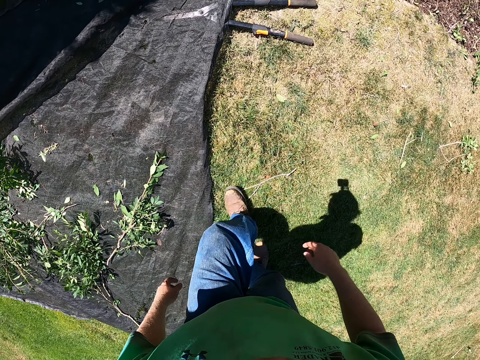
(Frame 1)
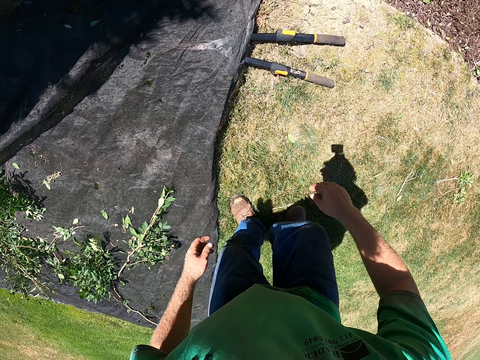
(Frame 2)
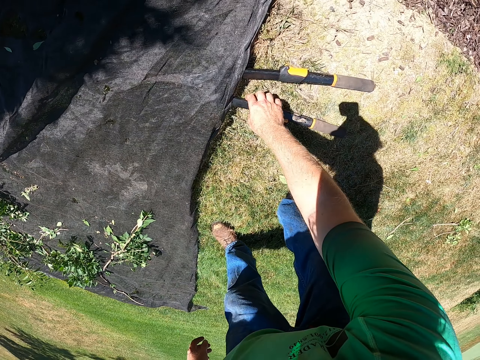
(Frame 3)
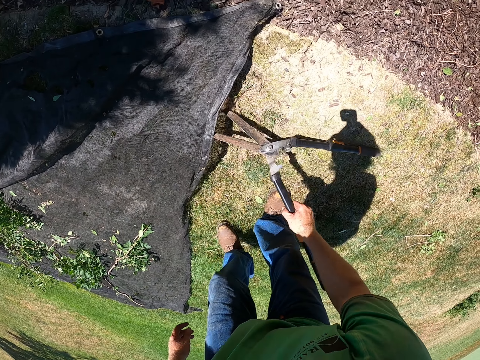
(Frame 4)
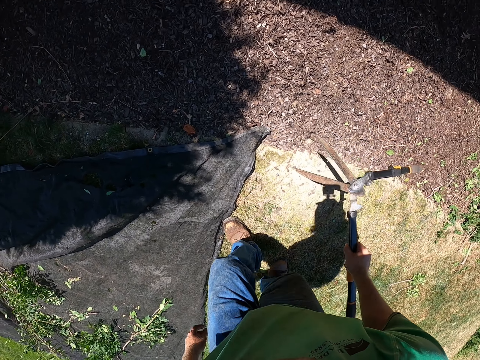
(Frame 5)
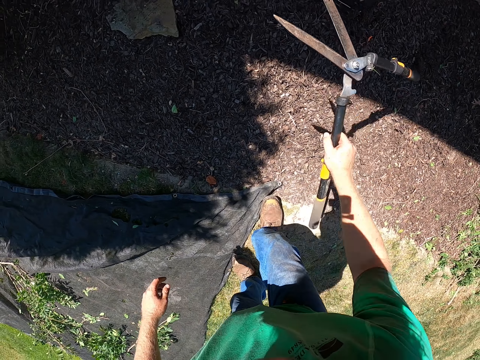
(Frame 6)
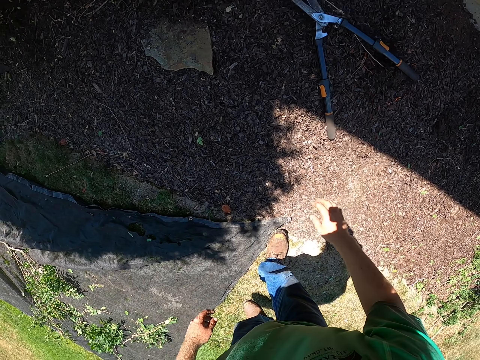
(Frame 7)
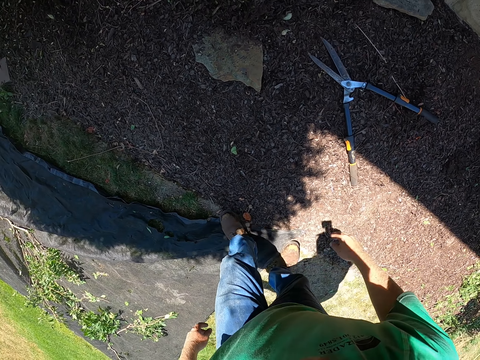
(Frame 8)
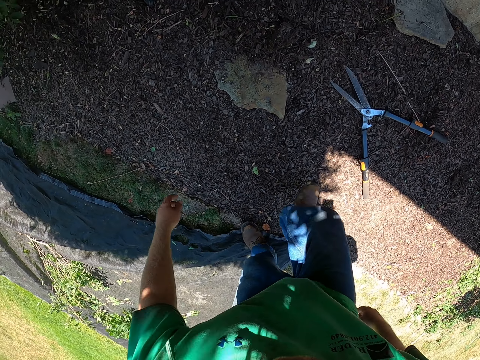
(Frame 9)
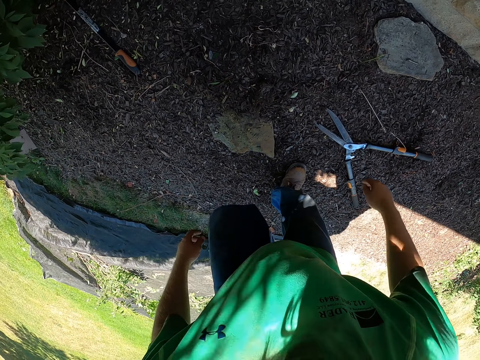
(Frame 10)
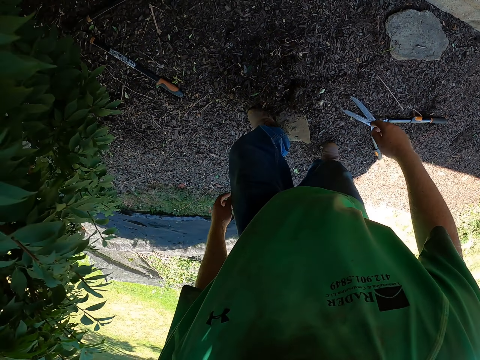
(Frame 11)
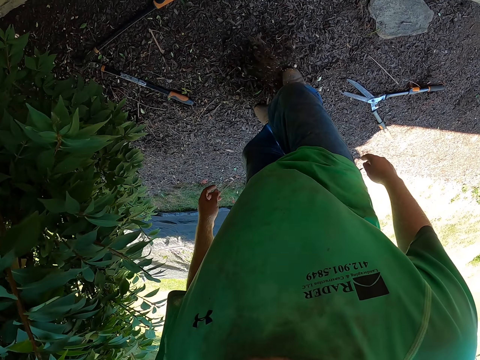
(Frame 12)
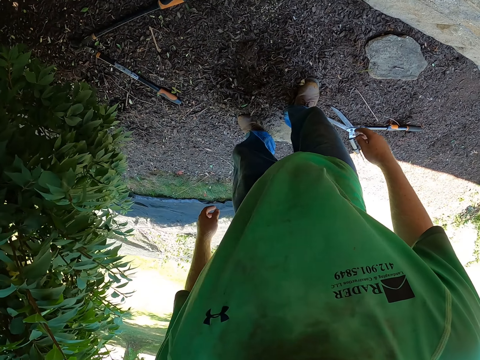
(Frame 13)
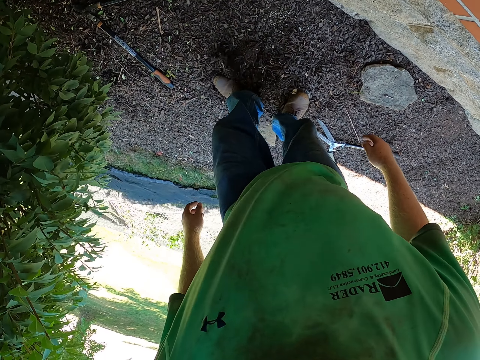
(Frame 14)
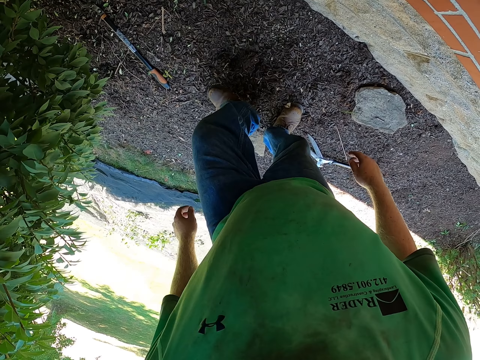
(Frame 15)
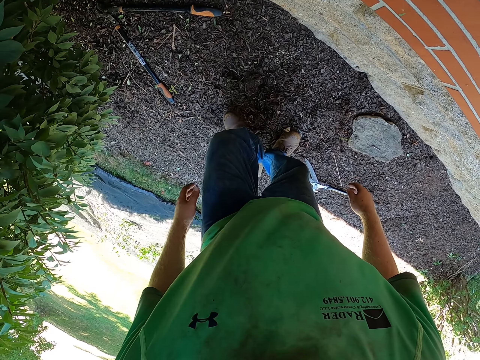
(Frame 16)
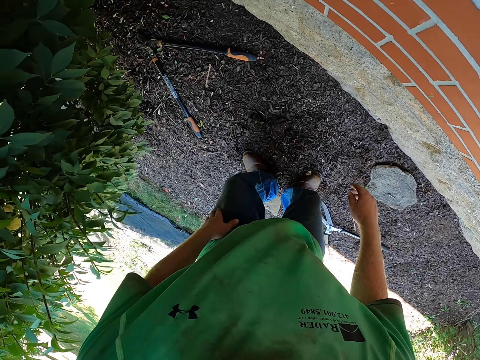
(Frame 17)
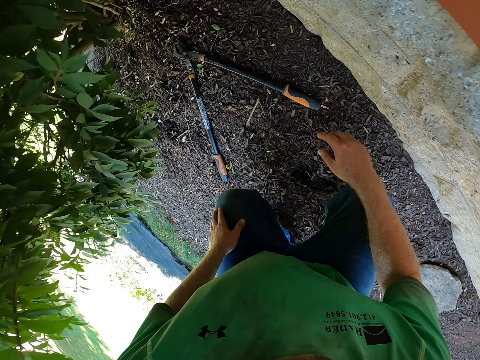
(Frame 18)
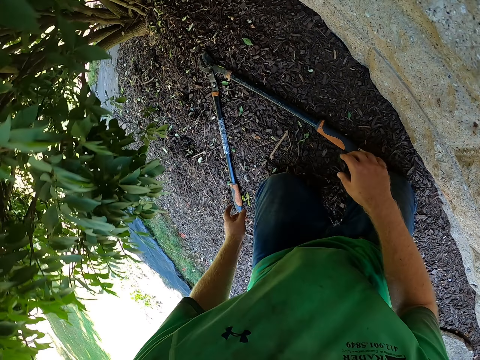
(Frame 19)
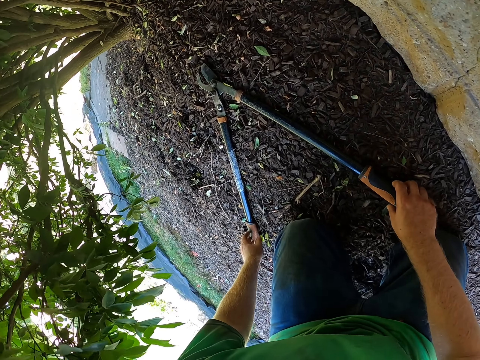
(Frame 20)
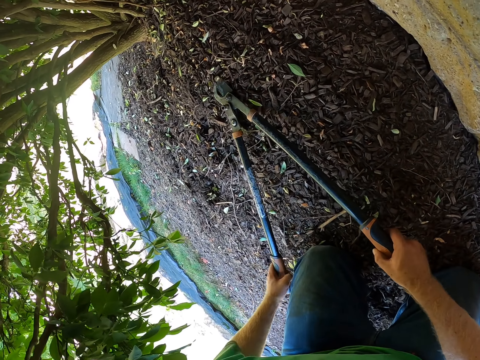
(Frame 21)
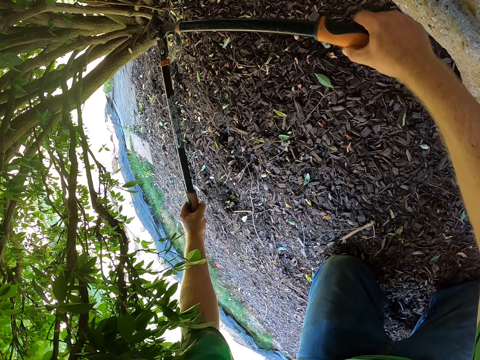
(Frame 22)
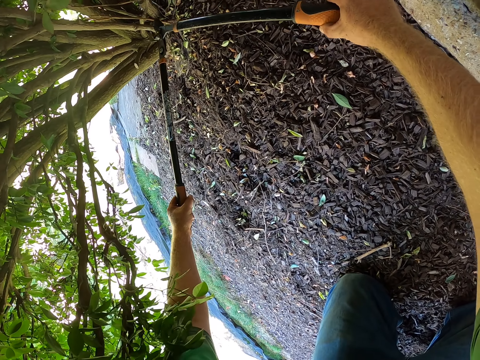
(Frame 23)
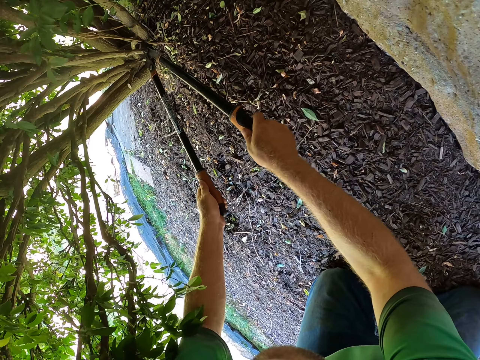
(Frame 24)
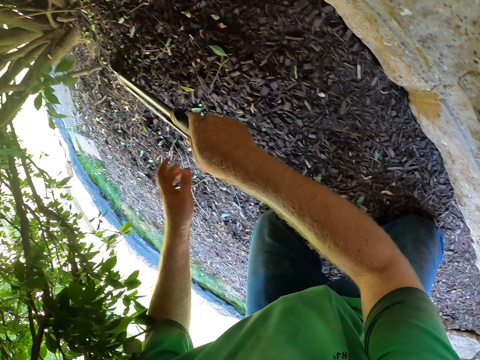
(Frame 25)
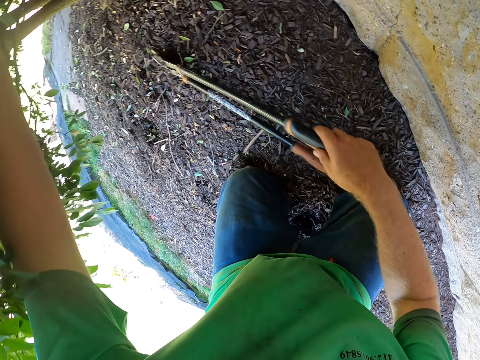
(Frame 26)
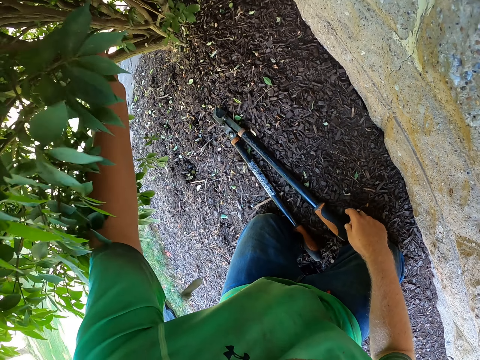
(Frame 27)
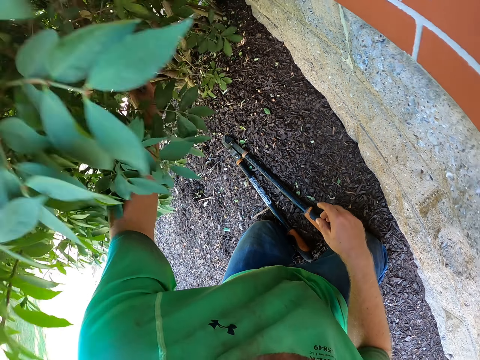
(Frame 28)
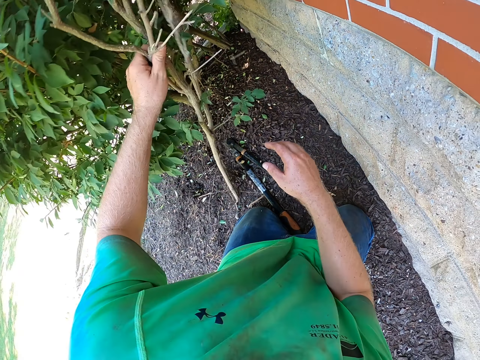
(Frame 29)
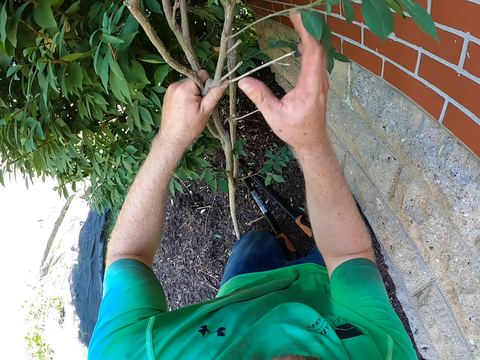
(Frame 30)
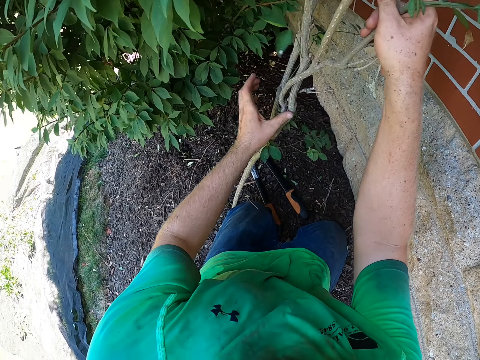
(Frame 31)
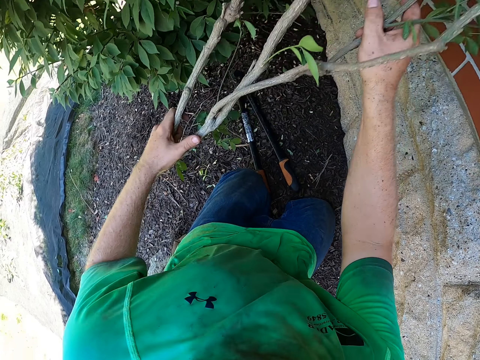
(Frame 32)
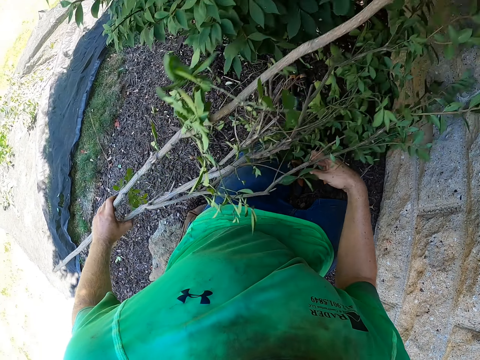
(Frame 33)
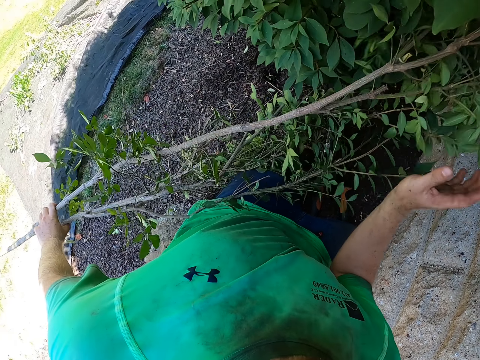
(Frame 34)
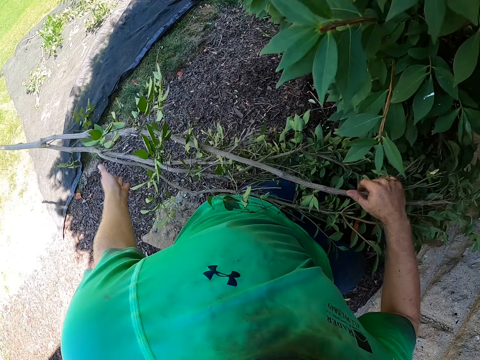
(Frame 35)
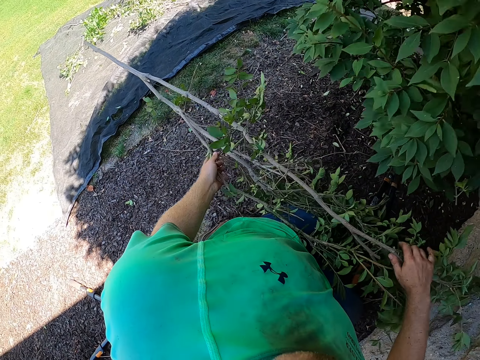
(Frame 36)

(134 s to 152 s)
The camera wearer walks towards the flower. He picks up the garden shear or hedge shears from underneath the net with his right hand. He drops the garden shear in his right hand on the floor. He walks towards the flower. He kicks the sand on the floor with both legs. He kneels down on the floor with both knees. He picks up the hedge shears. He cuts a branch of the tree plant with the garden shear with both hands. He drops the garden shears in his right hand on the floor. He removes the tree plant from the floor with both hands. He touches the trimmed branch.

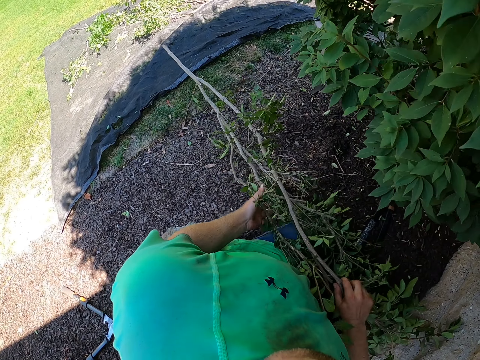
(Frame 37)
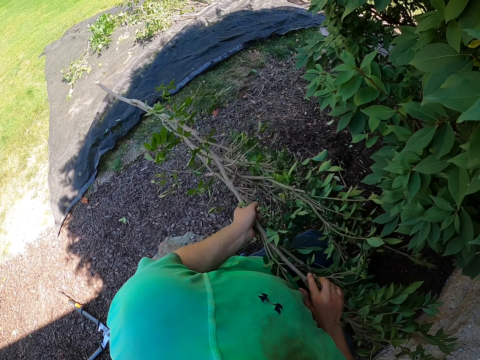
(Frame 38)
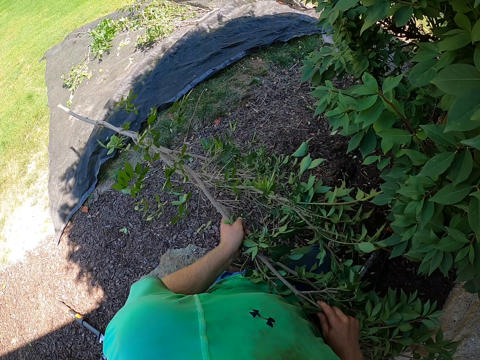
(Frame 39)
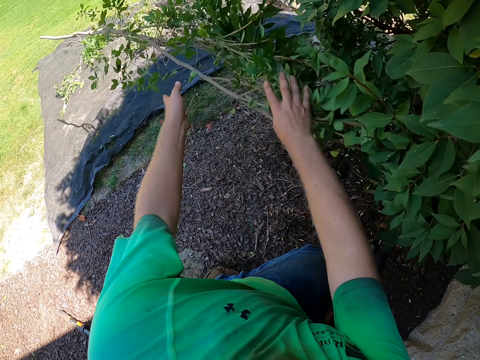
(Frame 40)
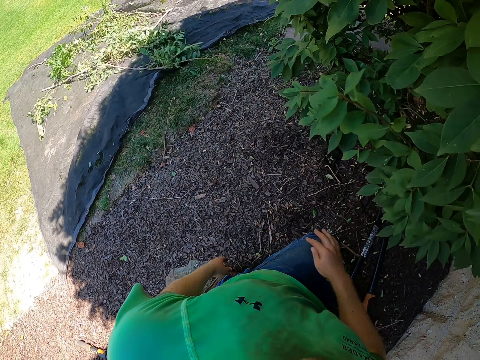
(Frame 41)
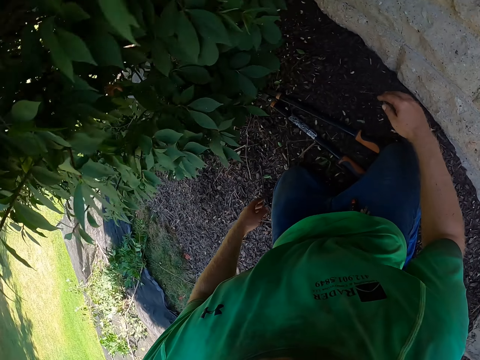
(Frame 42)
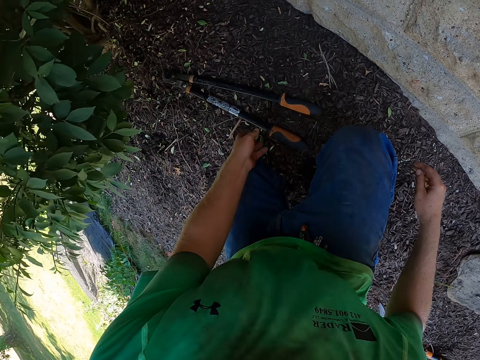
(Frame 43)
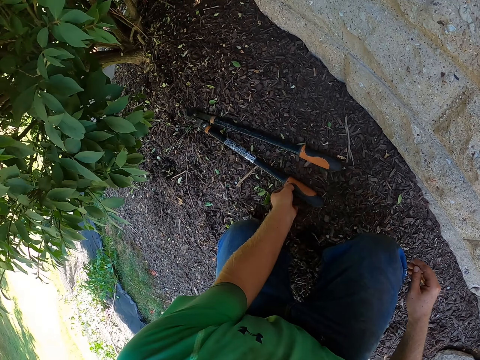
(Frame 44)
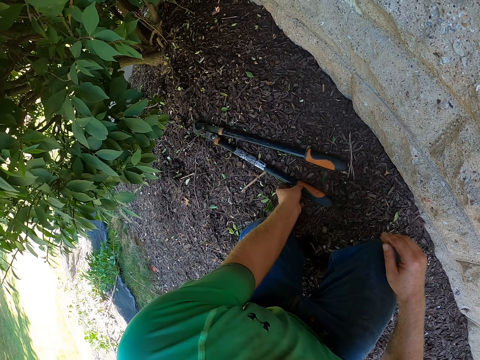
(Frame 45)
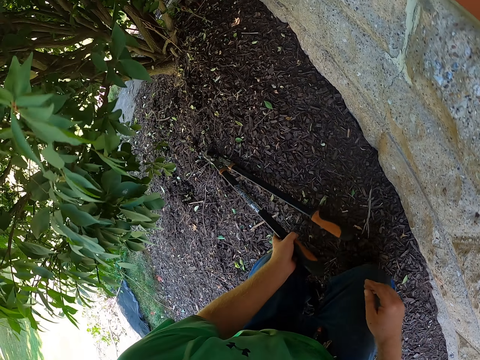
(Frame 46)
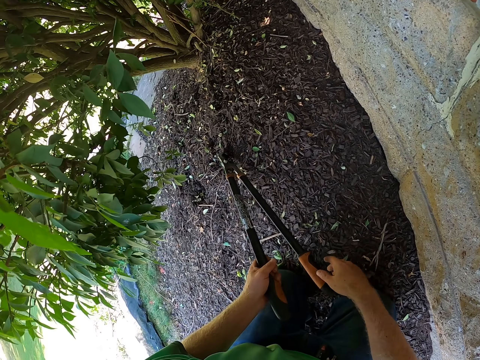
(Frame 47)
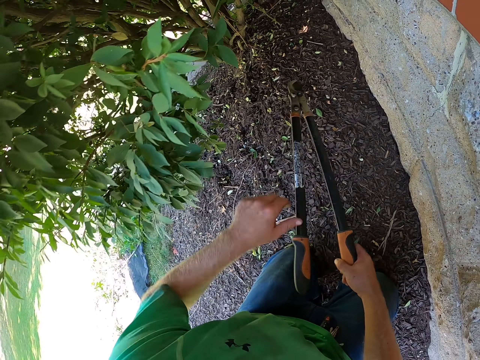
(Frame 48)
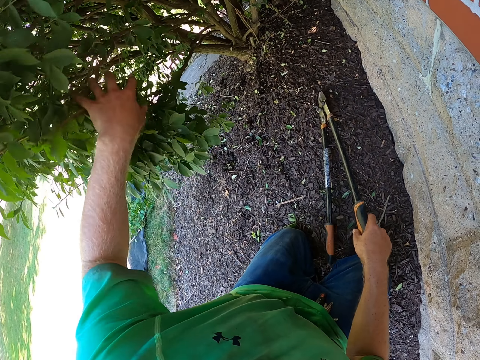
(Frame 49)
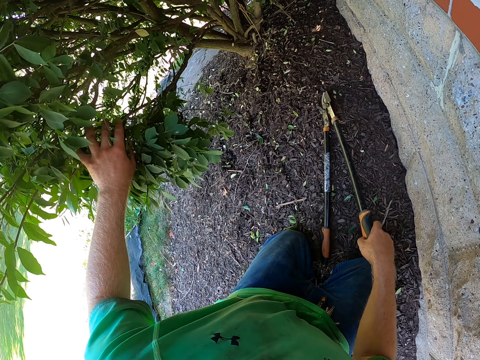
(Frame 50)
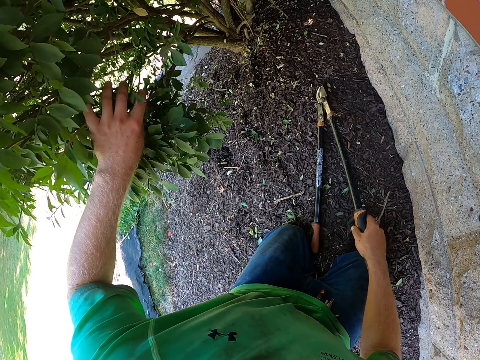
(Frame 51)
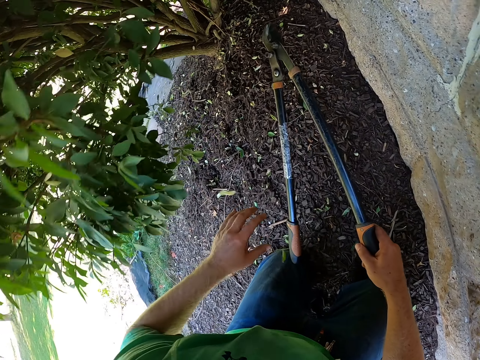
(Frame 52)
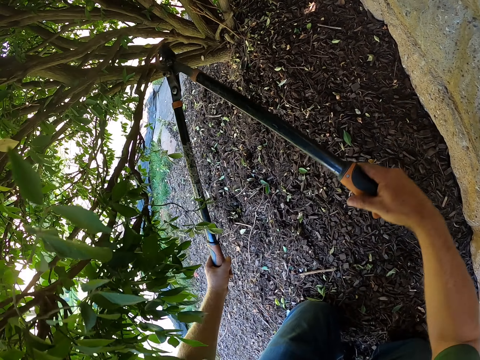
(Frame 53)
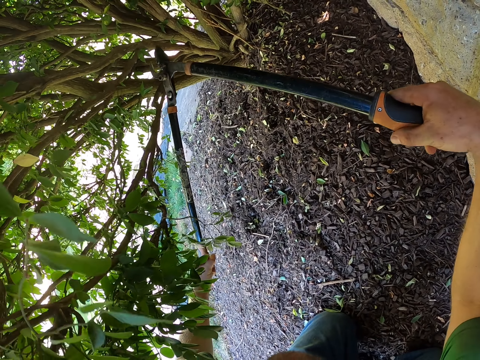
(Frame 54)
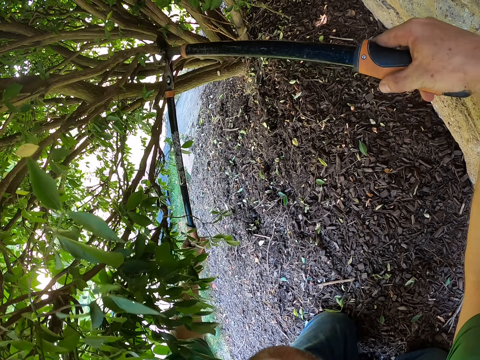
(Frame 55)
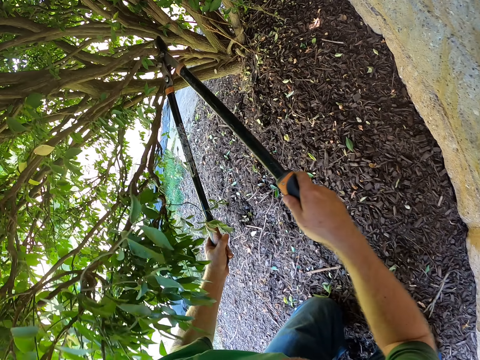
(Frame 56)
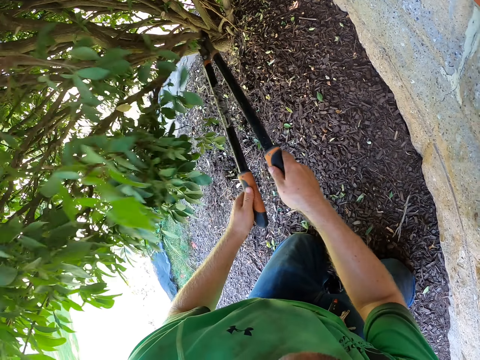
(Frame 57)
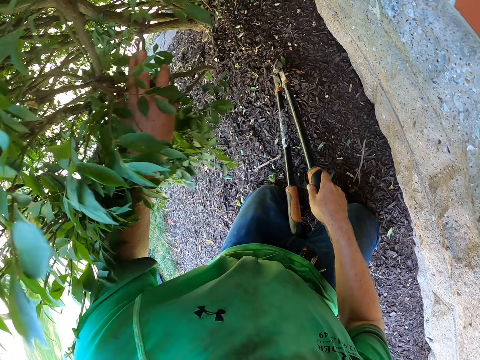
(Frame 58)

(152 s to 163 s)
The camera wearer throws the tree plant on the net with both hands. He picks up the garden shear from the floor with his left hand. He adjusts the leaf on the tree plant with his left hand. He touches the leaves. He cuts a branch of the tree plant with the garden shear with both hands.
